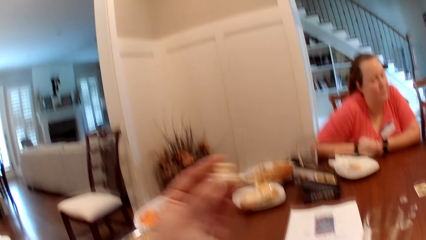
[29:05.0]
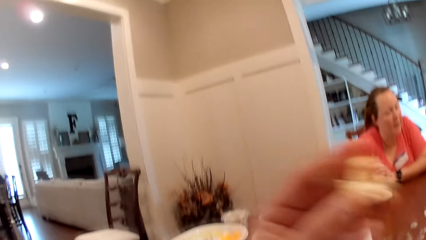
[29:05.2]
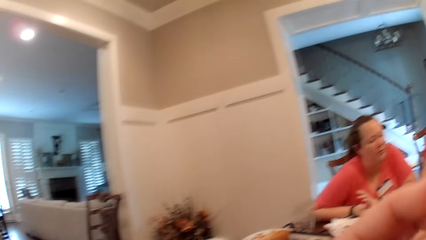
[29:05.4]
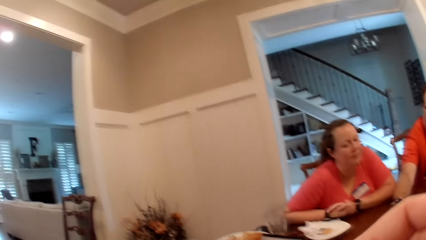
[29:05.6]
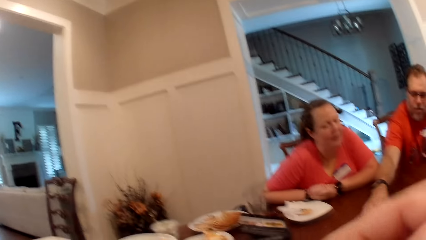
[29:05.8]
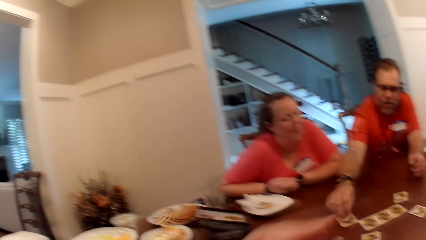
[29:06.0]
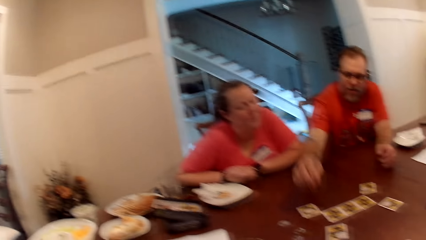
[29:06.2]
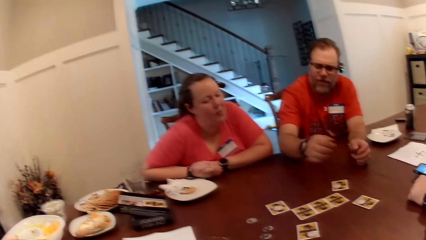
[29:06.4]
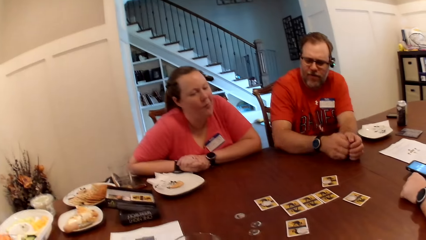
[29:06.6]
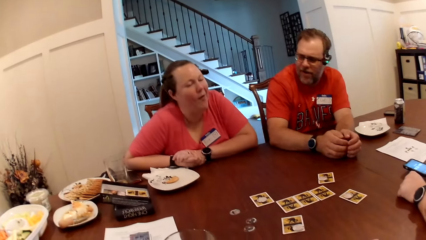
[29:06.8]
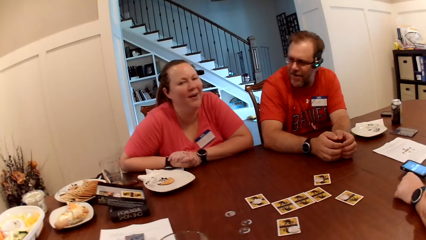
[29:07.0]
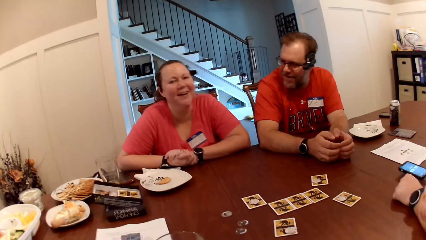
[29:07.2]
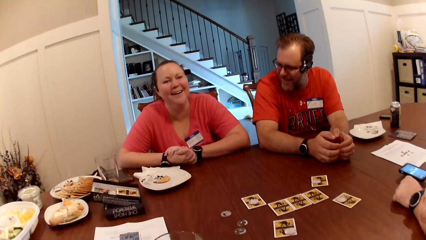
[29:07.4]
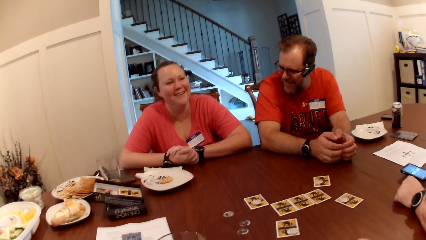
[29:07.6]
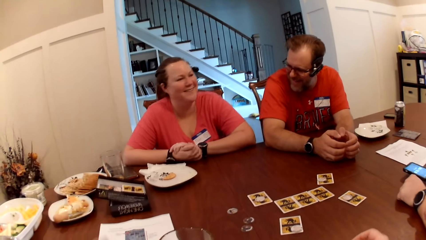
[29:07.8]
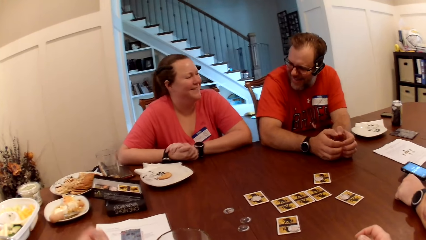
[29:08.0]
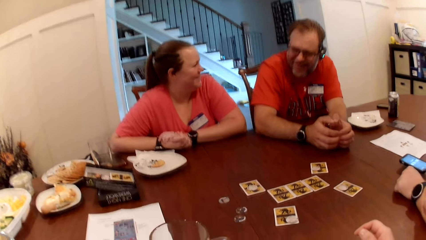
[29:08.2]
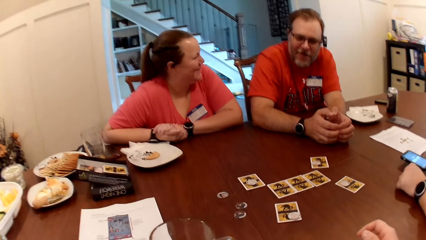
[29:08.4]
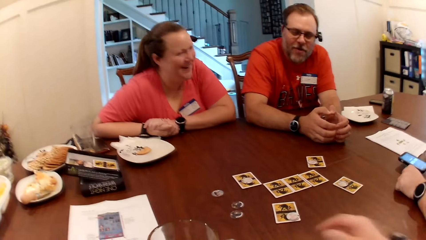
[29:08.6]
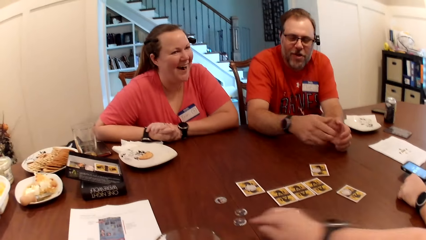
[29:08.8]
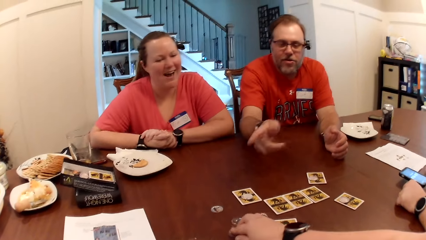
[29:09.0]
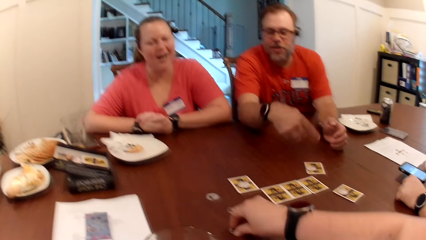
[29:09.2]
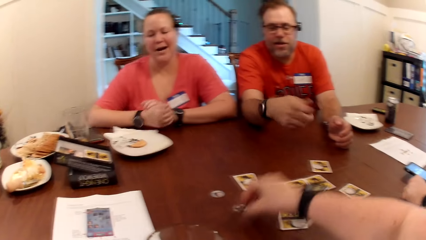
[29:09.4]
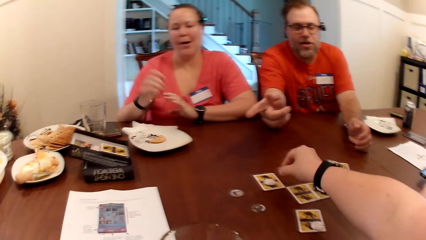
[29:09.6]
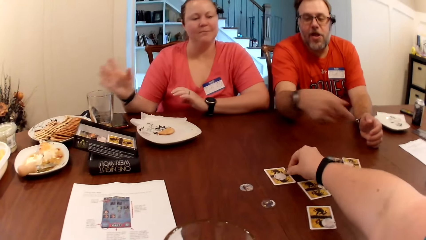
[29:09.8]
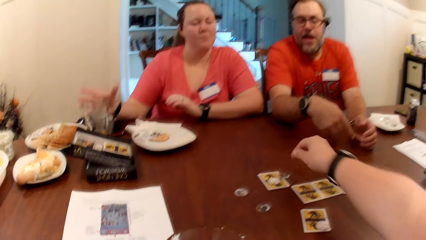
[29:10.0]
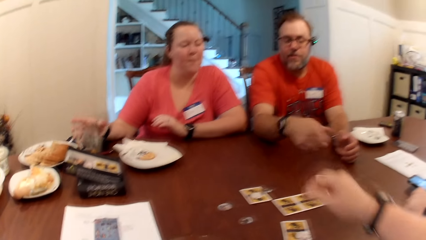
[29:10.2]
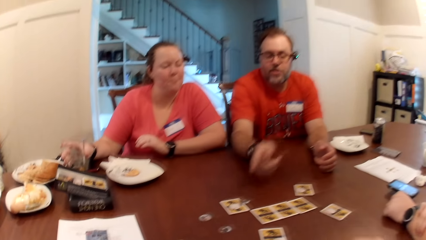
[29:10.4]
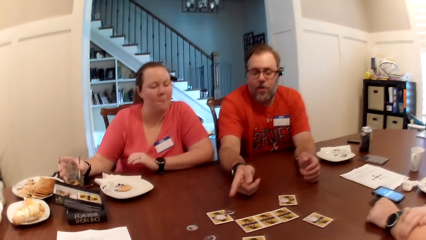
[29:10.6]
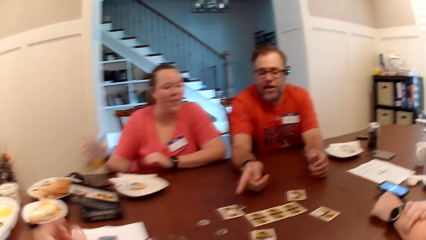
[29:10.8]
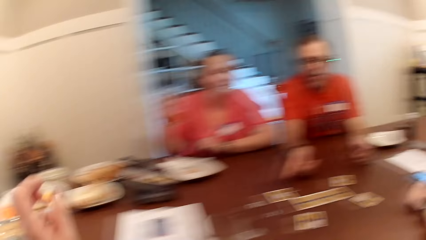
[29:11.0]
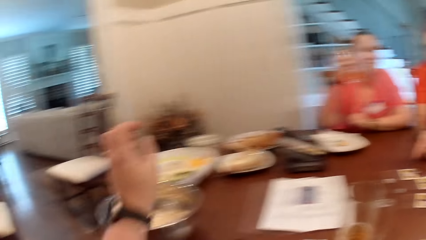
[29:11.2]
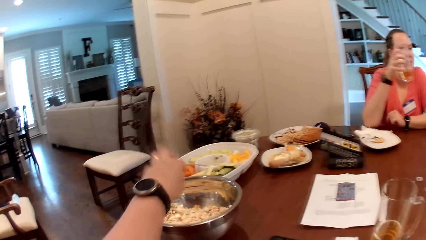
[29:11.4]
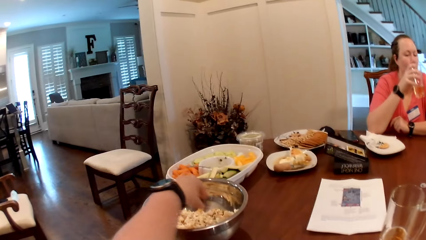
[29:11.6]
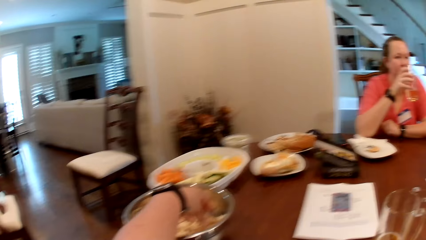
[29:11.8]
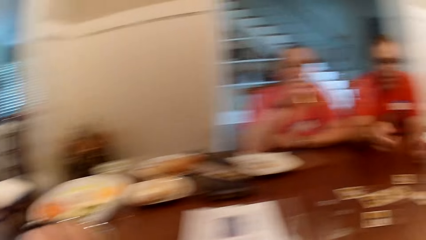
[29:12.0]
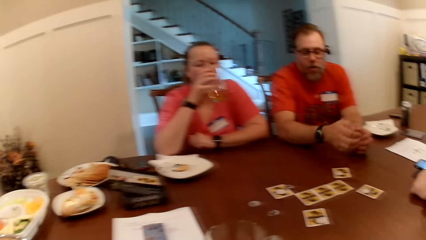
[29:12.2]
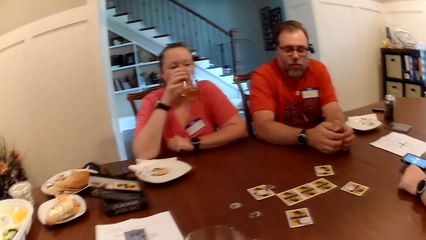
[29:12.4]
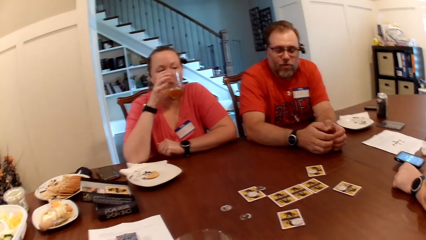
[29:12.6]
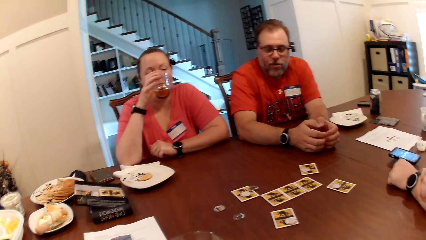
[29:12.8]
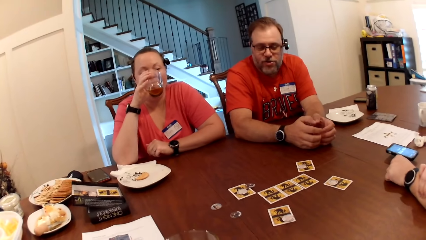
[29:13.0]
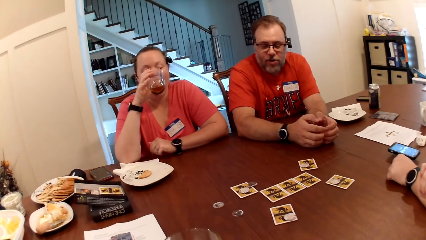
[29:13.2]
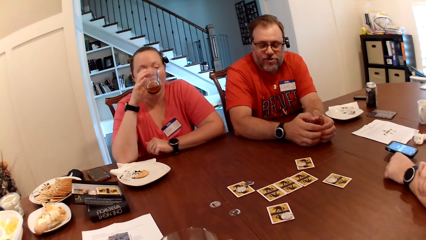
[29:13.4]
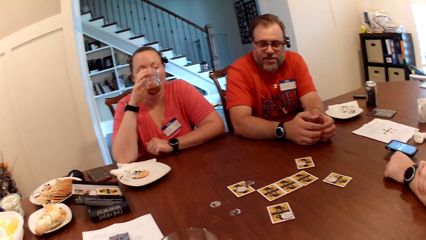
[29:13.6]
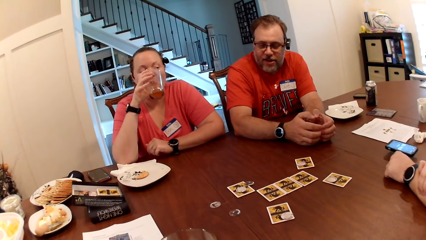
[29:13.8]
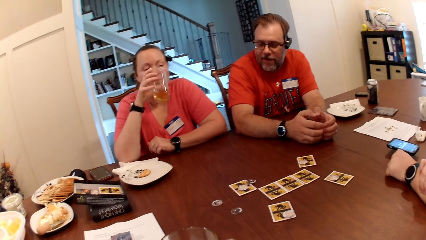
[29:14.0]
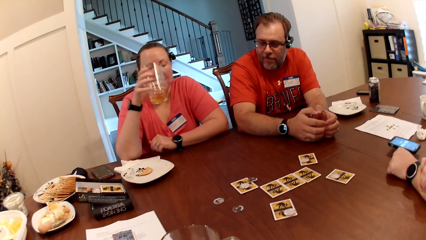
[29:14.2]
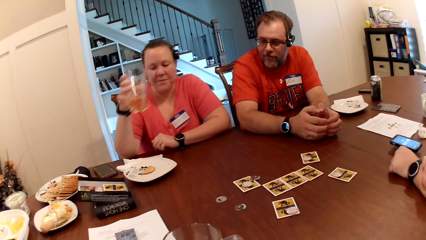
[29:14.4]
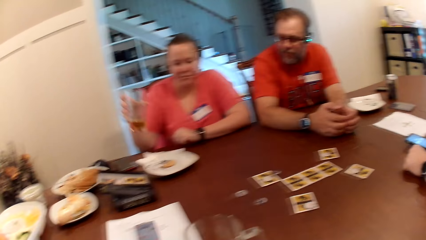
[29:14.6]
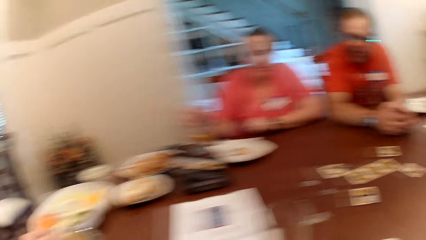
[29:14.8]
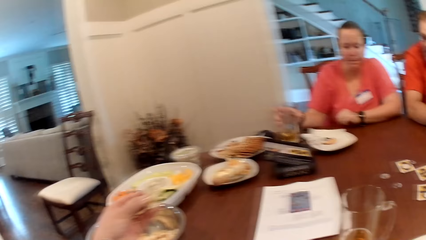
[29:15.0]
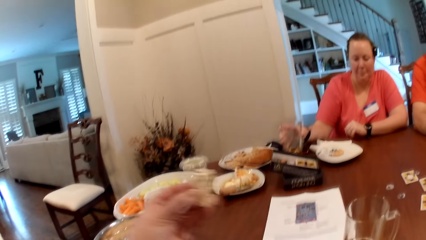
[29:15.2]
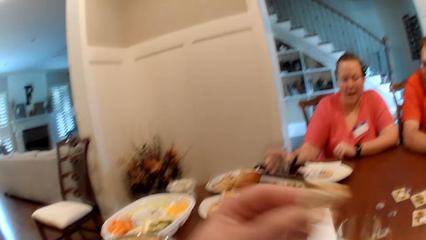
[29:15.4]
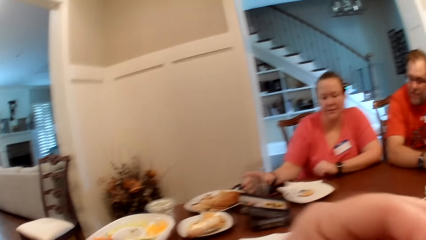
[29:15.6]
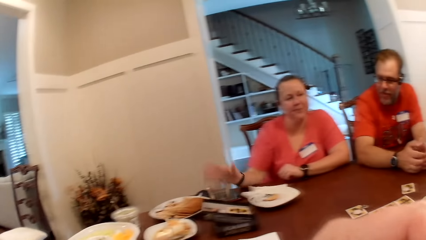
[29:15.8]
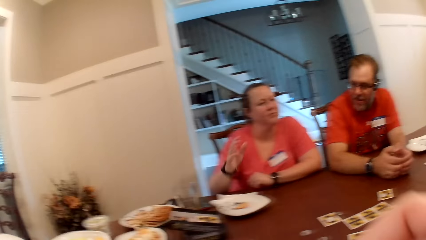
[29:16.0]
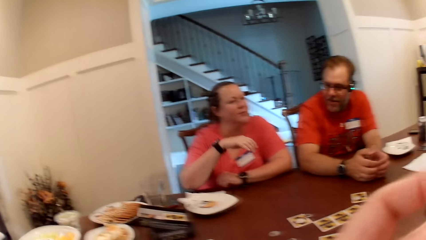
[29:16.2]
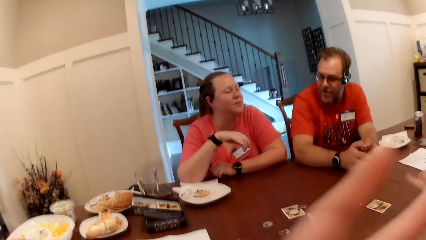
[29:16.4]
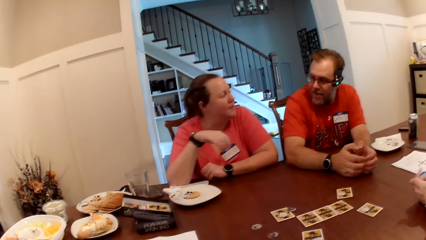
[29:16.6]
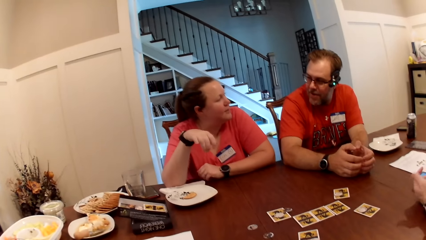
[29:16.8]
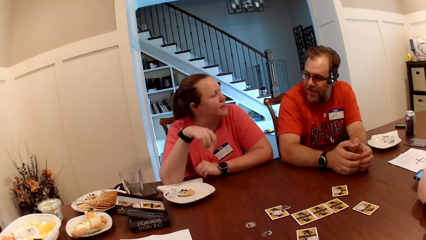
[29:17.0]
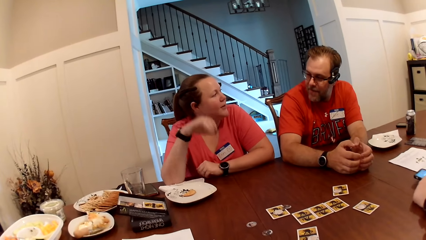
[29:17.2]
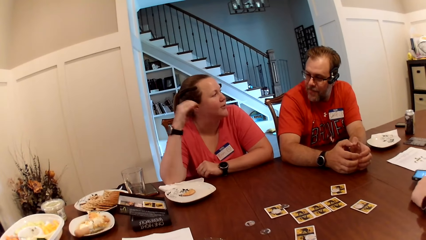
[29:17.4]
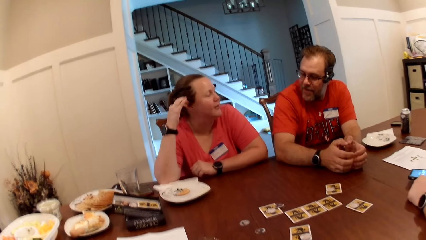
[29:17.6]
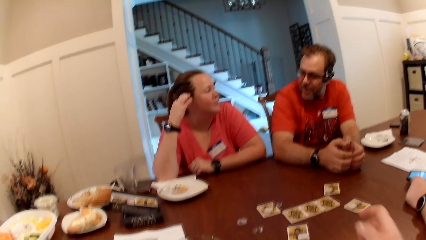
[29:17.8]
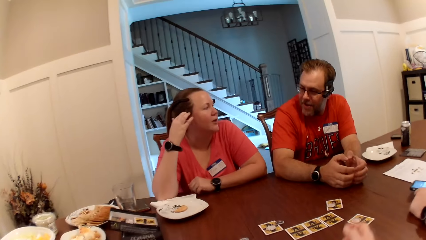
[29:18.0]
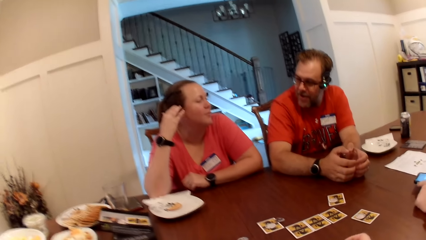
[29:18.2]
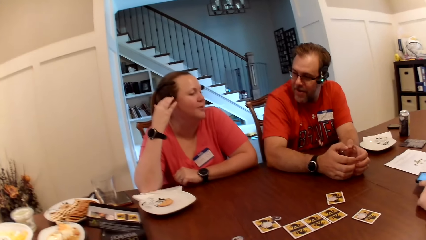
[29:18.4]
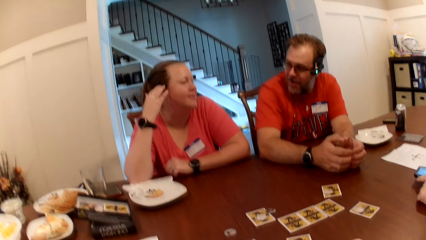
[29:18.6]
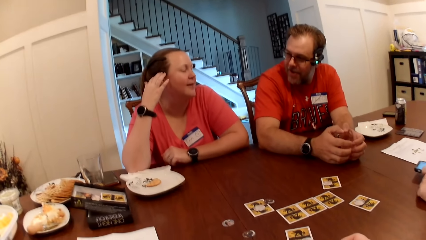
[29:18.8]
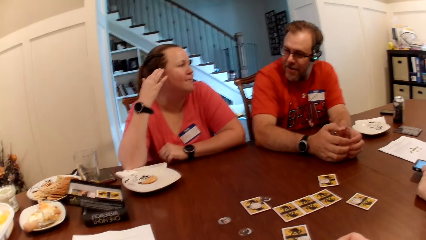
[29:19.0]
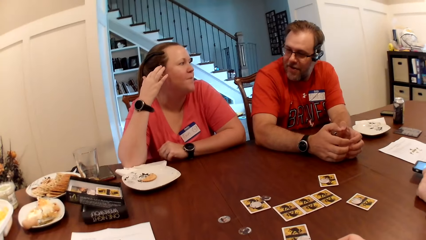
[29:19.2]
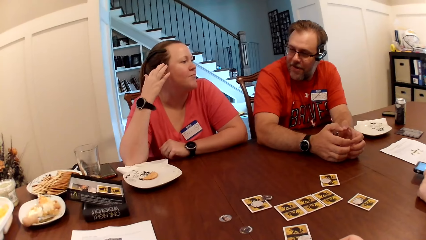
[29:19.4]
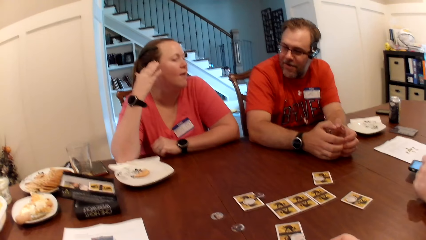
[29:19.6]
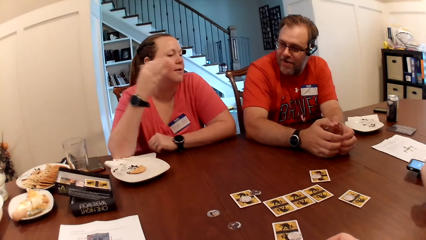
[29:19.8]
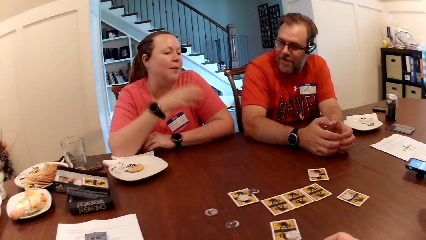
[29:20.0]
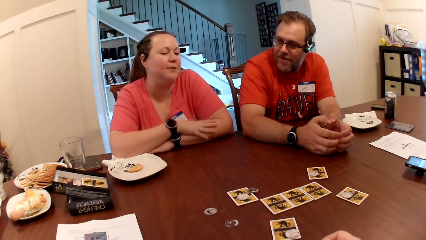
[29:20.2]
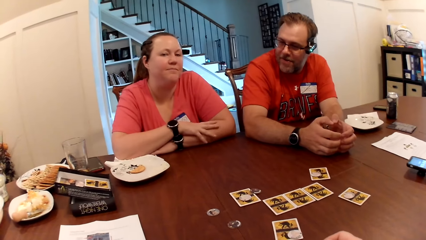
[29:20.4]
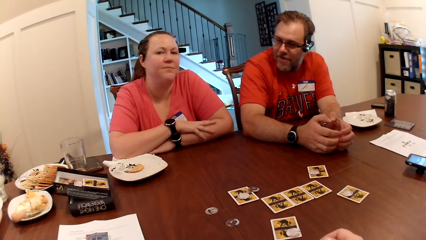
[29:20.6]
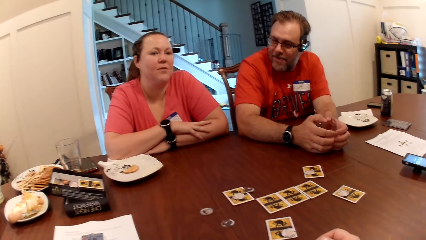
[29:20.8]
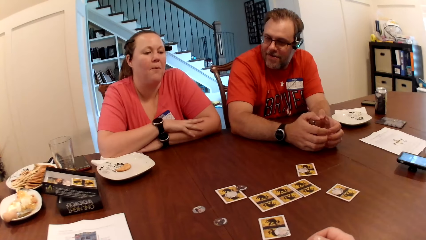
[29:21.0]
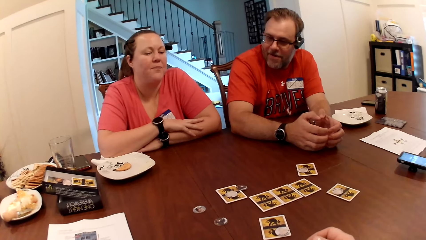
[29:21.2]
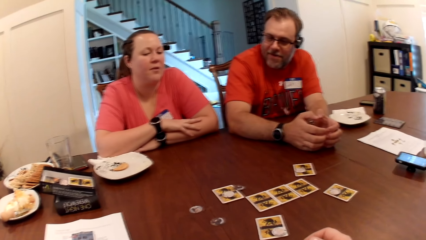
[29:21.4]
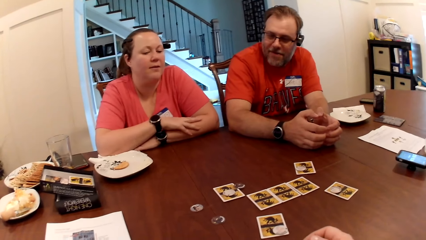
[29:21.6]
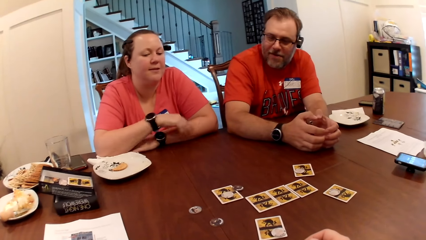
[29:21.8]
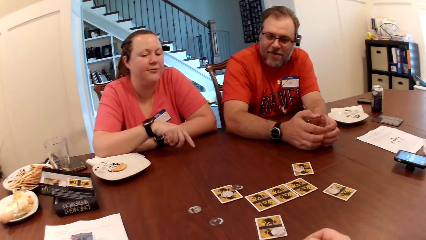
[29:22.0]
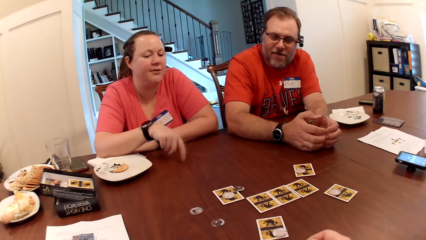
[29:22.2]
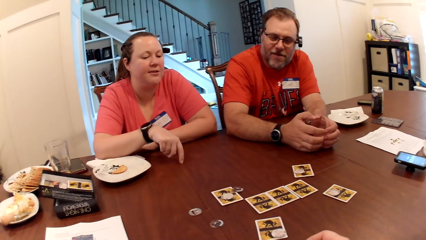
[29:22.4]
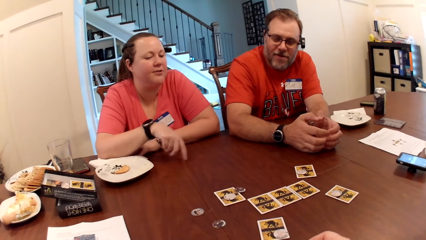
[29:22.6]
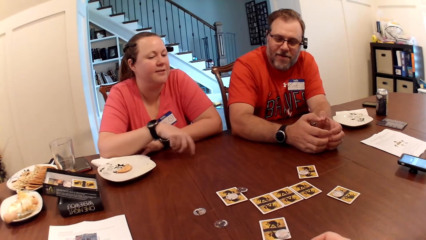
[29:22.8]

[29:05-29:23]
A woman speaks to a man. The camera wearer puts popcorn in her mouth with her left hand. The woman hits her right hand with her left hand. Another man touches the game chip on a card with his right hand. He speaks to the woman. The woman interacts with the other man. The camera wearer speaks to the first man, the other man and the woman. The other man interacts with the camera wearer, the woman and the first man. The camera wearer touches a game chip on the table with her right hand. The other man gestures with his right hand. The camera wearer slides the game chip on the table with her right hand. She picks the game chip from the table with her right hand. She drops the game chip on the table with her right hand. The woman picks the glass cup from the table with her right hand. The camera wearer picks popcorn. She touches the popcorn in the stainless bowl with her left hand. The woman drinks beer from the glass cup in her right hand. The woman drops the glass cup on the table with her right hand. The woman interacts with the camera wearer, the other man and the first man. The camera wearer puts the popcorn in her mouth with her left hand. The first man gestures with his left hand. The woman touches her hair with her right hand. The woman interacts with the other man. The woman places her right hand on her left hand. She gestures with her right hand.
